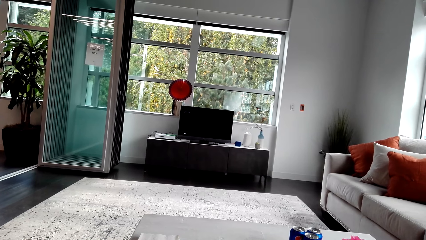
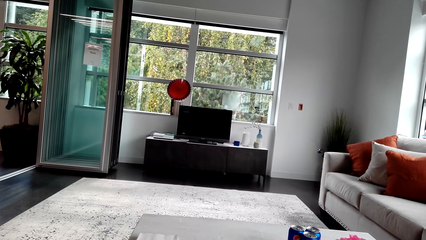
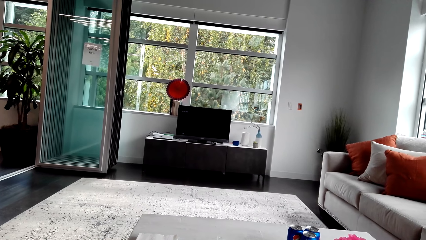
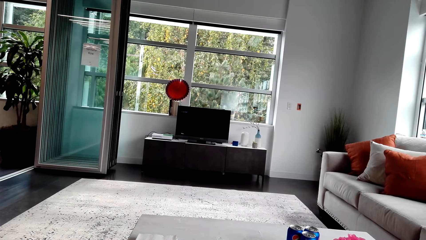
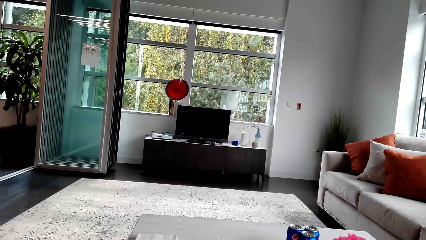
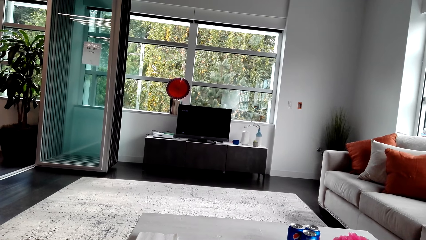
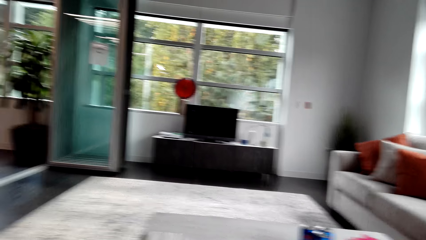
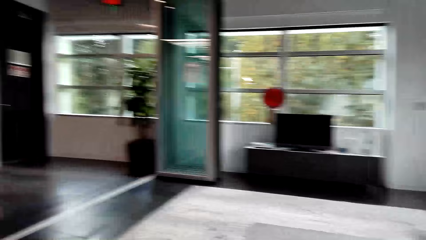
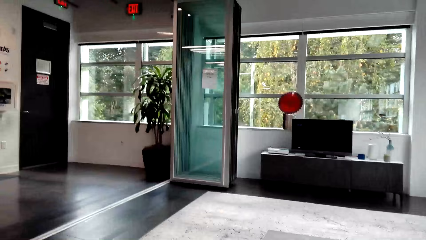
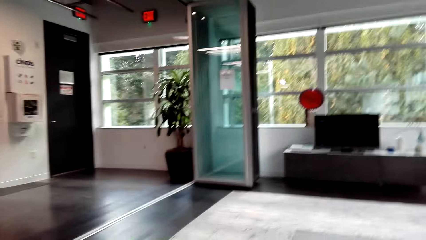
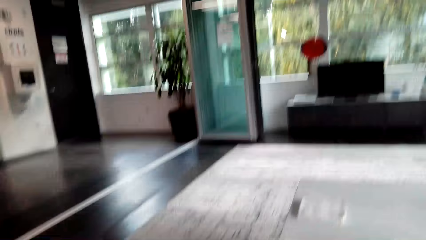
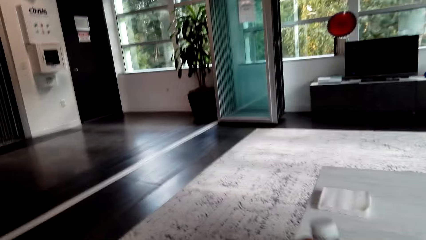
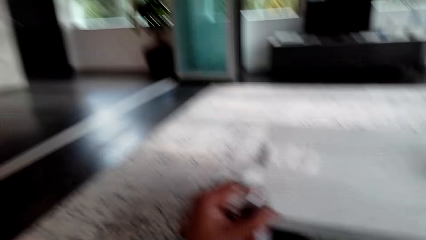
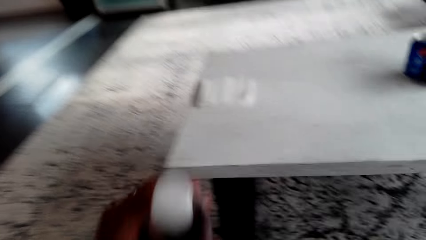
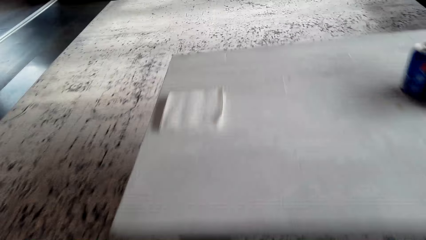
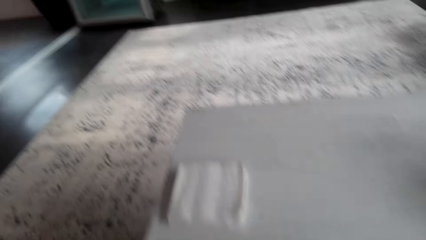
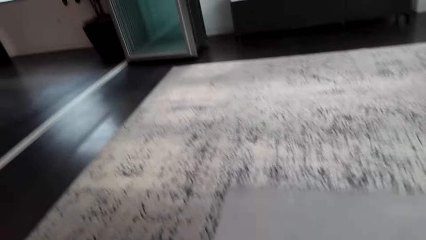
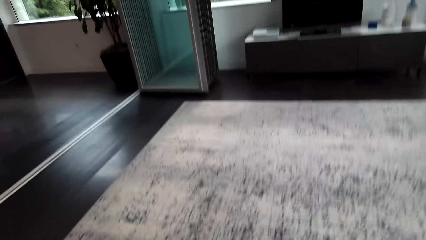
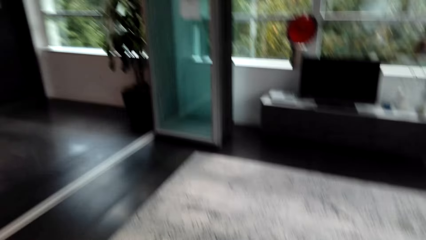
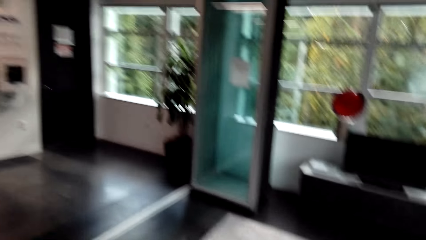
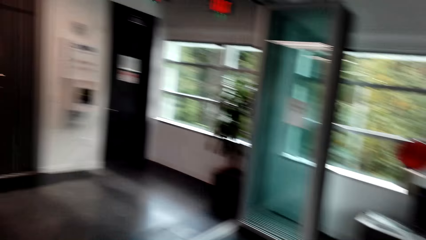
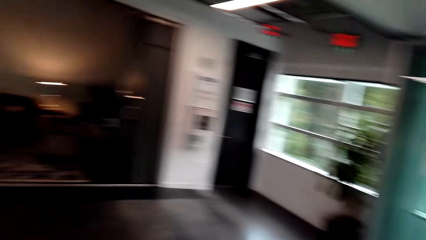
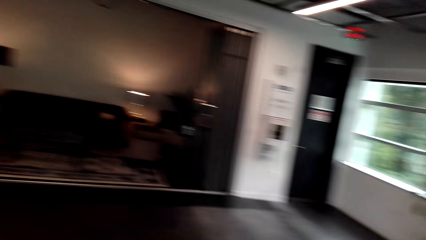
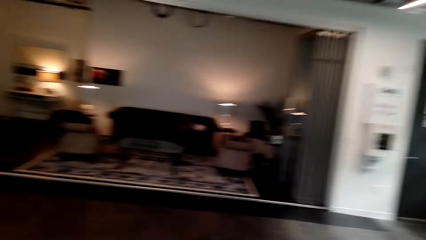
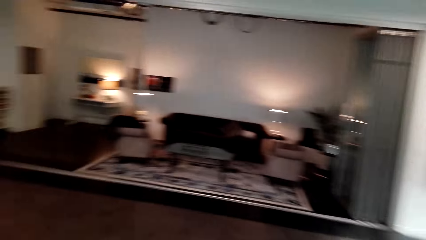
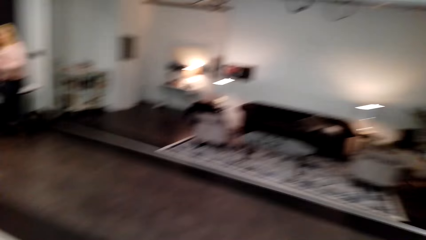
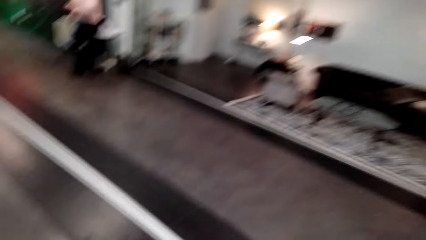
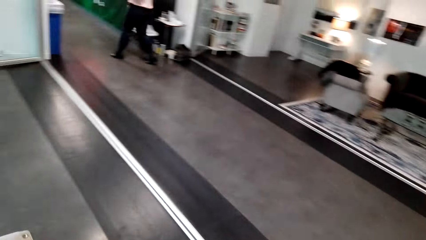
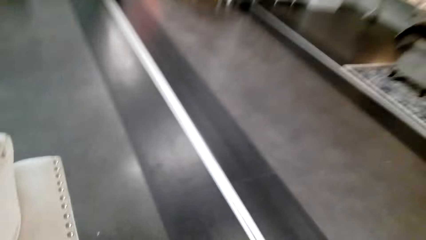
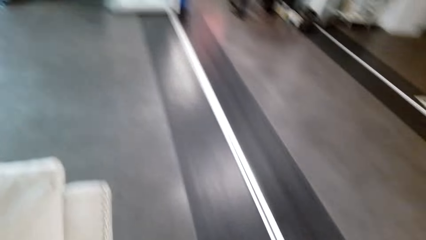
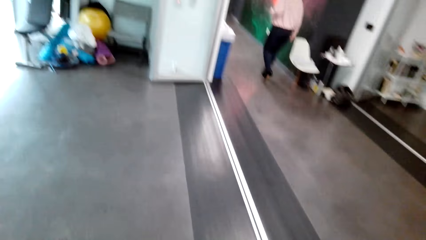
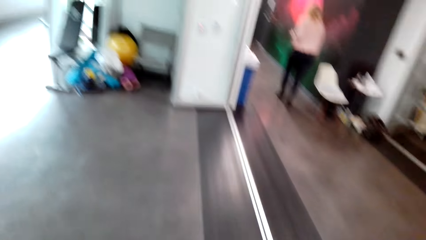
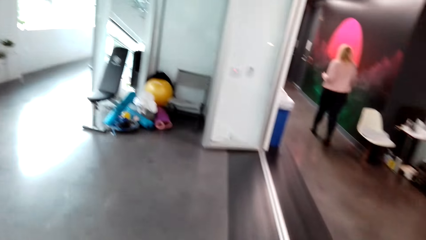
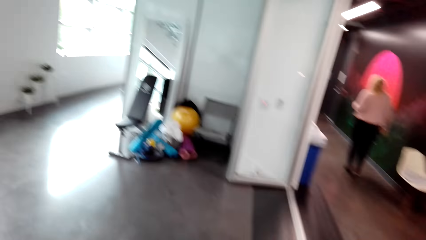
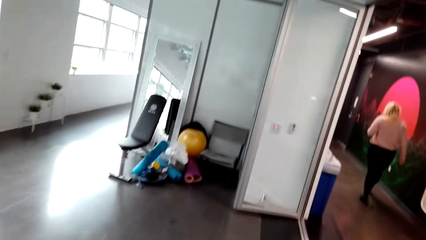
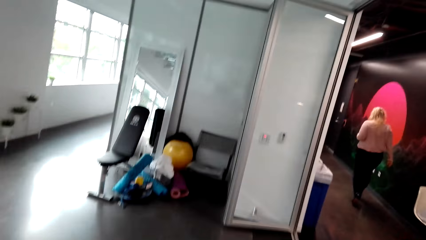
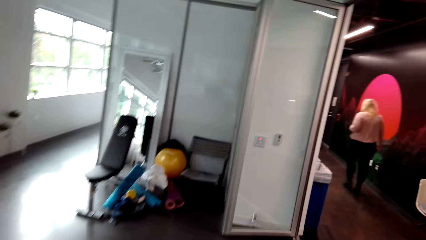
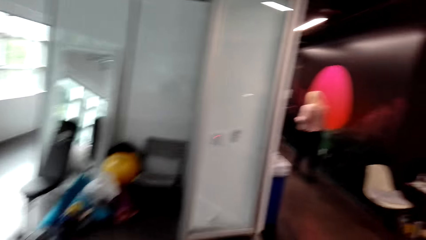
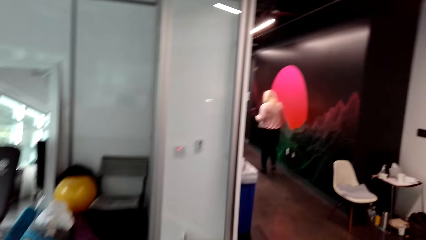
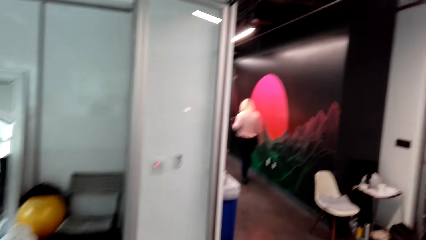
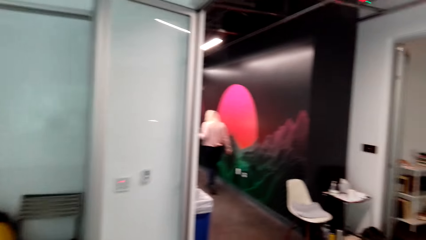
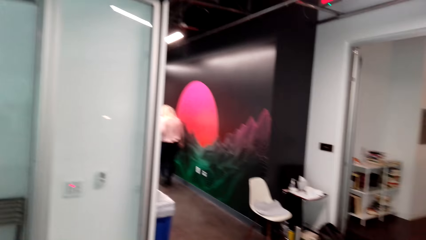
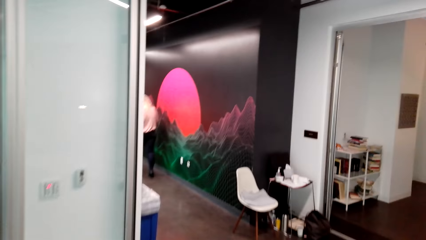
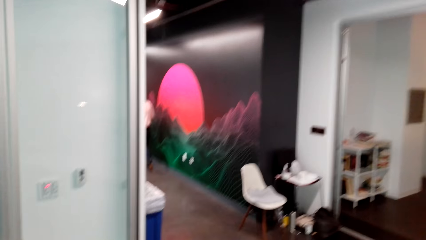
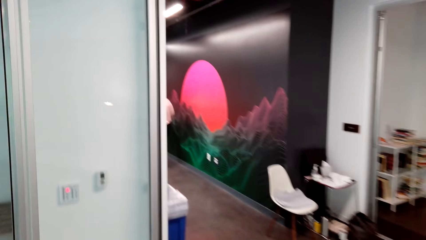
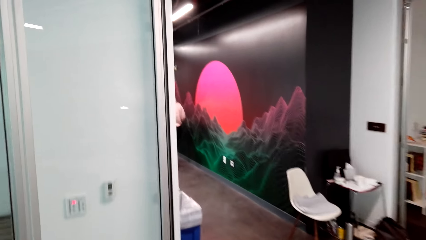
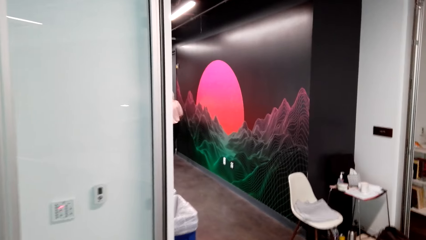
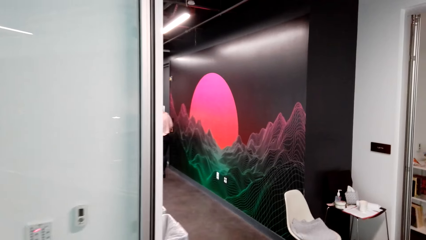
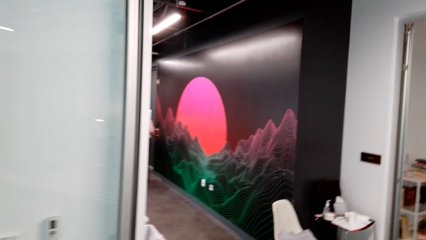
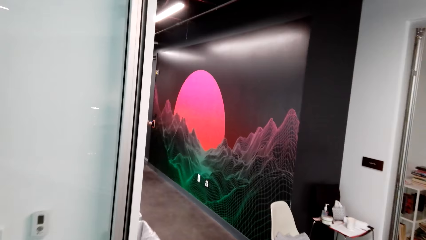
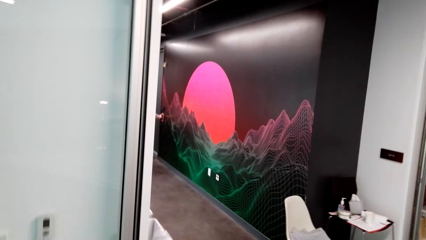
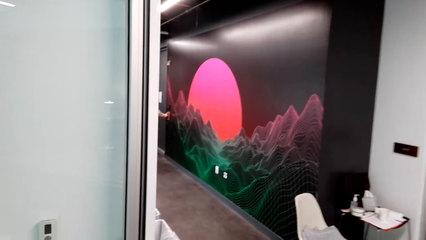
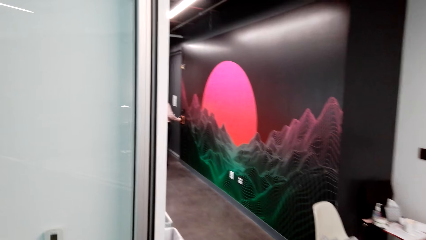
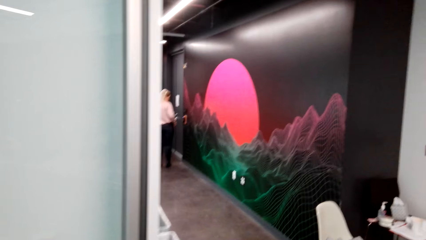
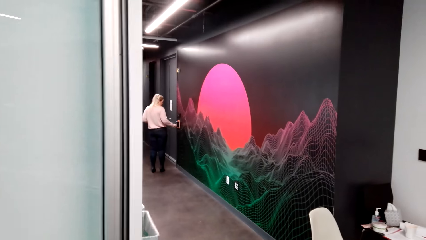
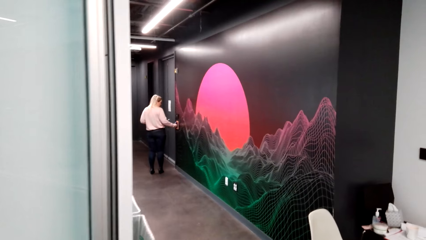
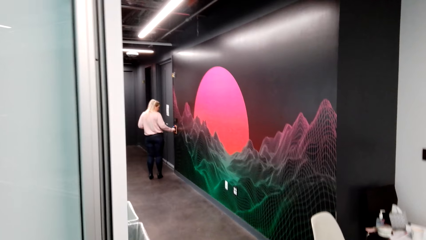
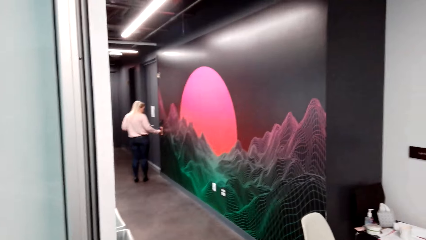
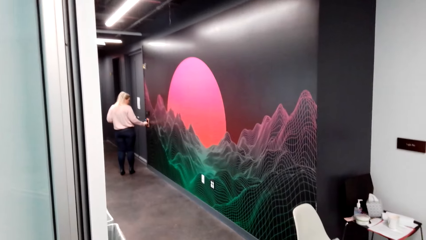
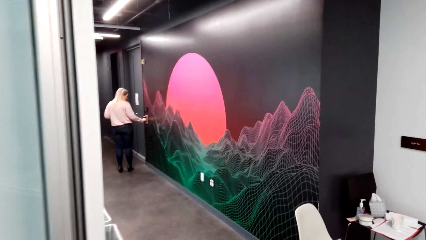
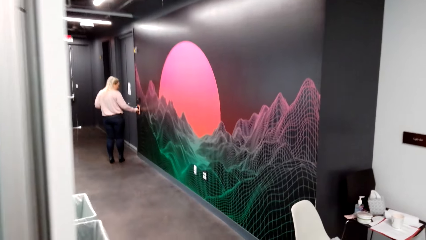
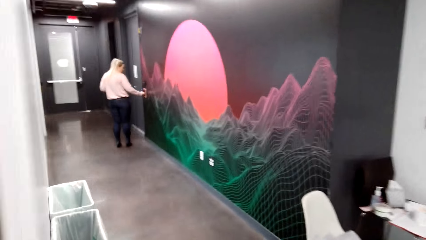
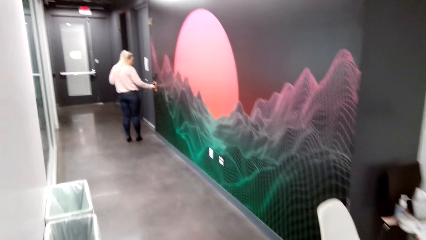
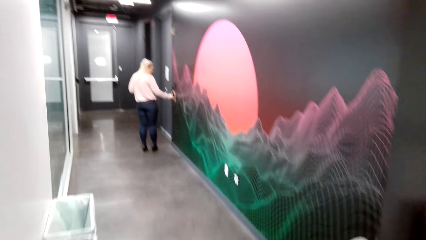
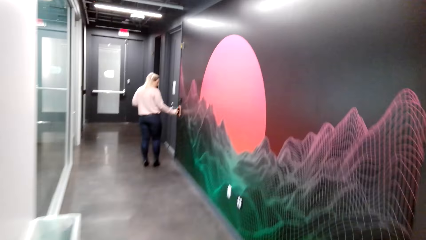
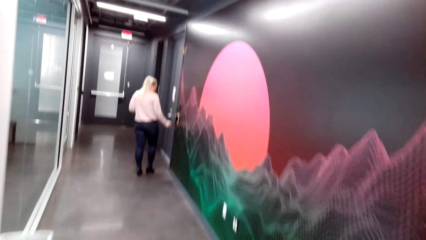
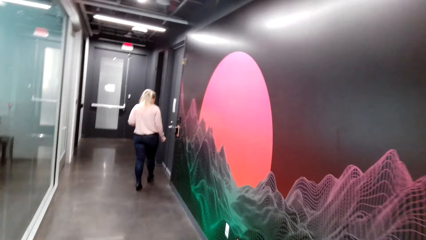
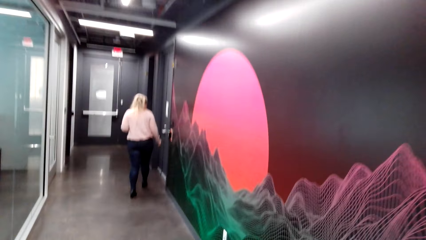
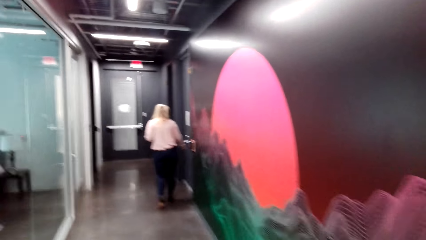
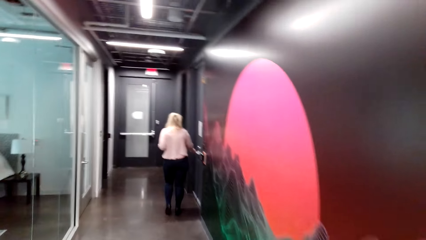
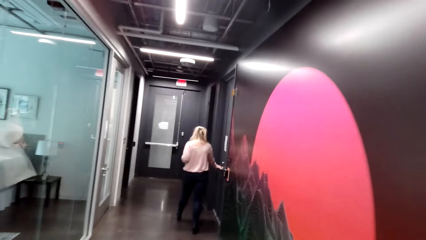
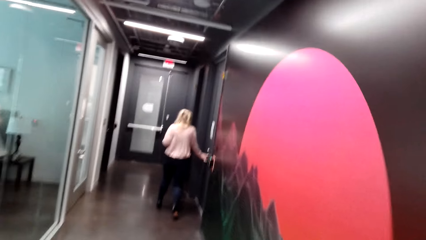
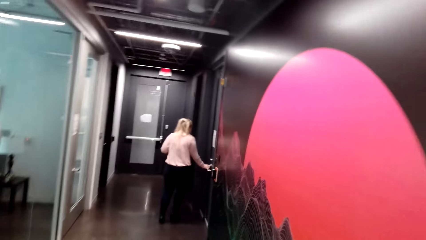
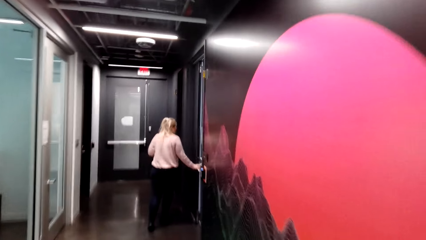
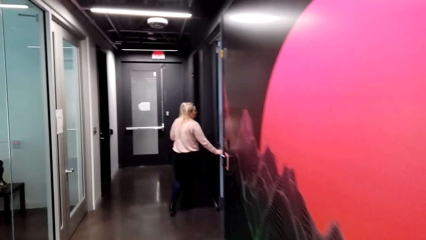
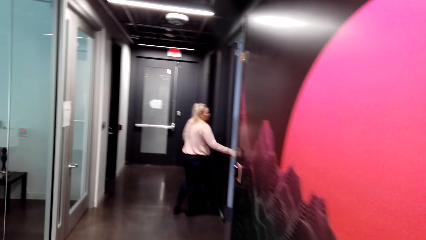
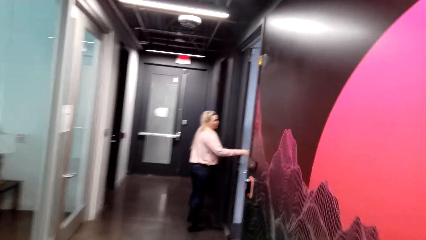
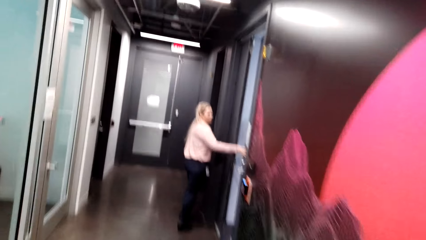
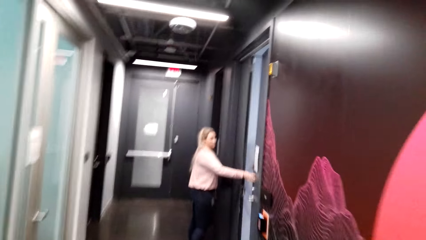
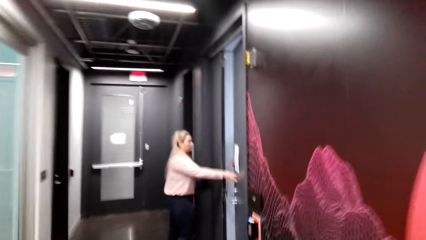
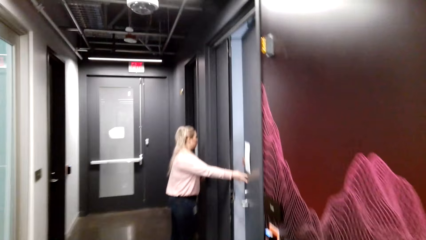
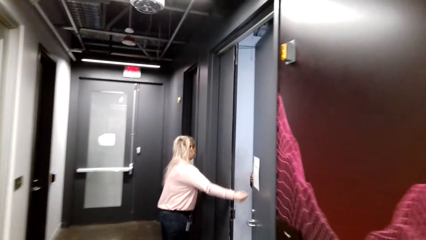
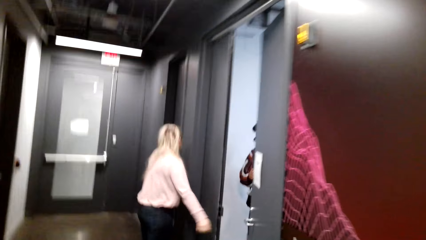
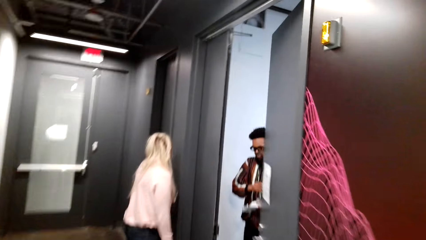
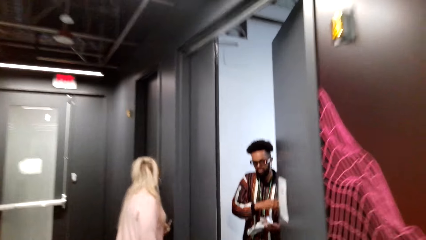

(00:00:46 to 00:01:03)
The camera wearer looks around. They stand up. They turn left. They walk forward. They speak. A woman speaks. The woman opens a door.
